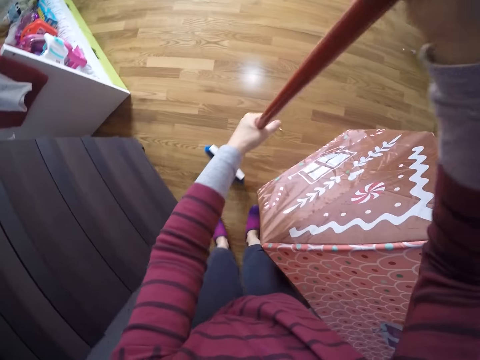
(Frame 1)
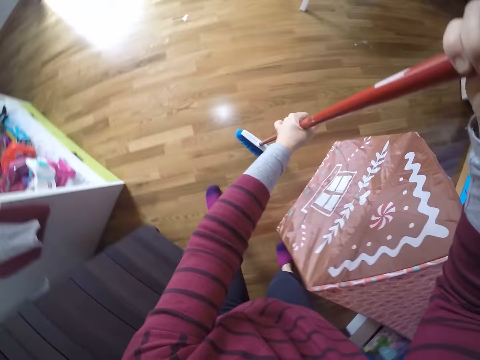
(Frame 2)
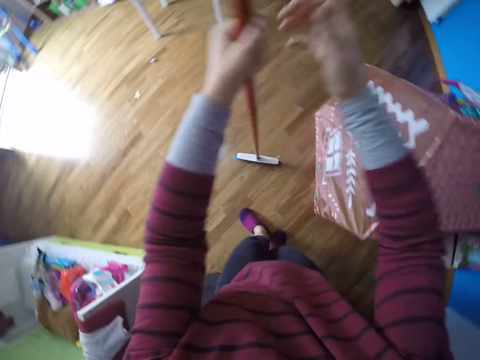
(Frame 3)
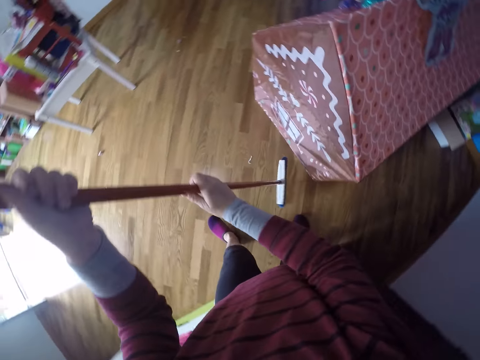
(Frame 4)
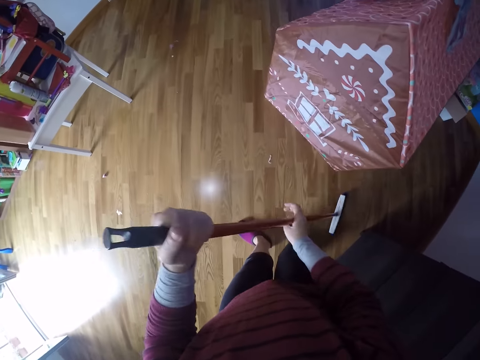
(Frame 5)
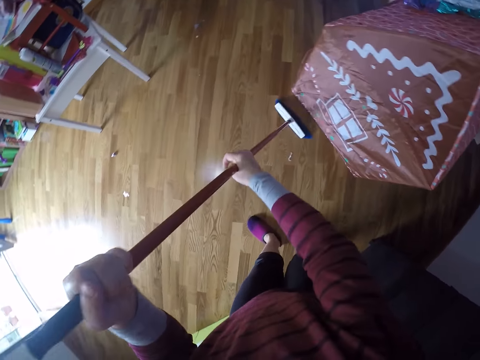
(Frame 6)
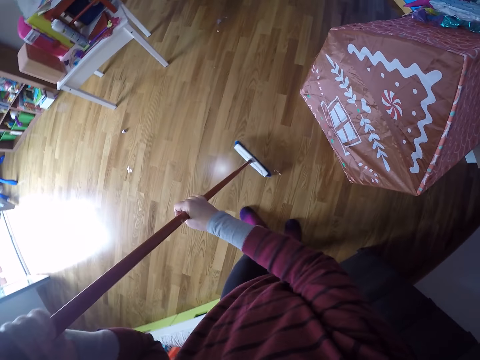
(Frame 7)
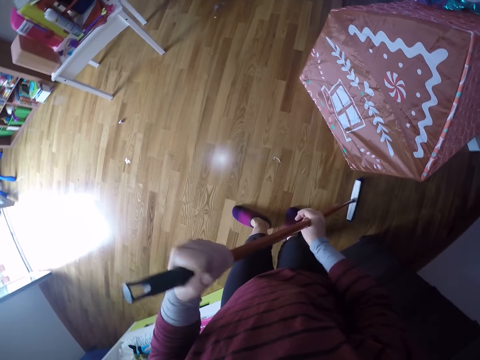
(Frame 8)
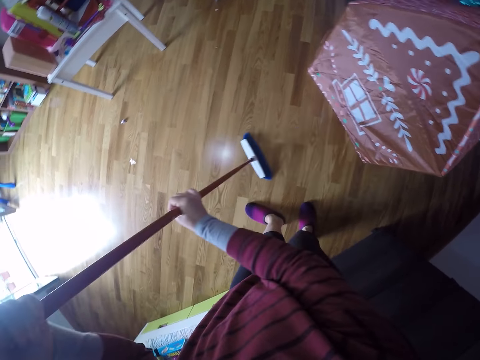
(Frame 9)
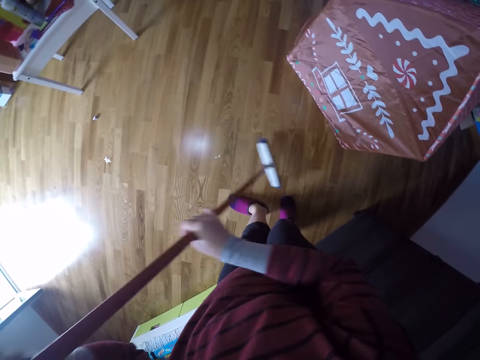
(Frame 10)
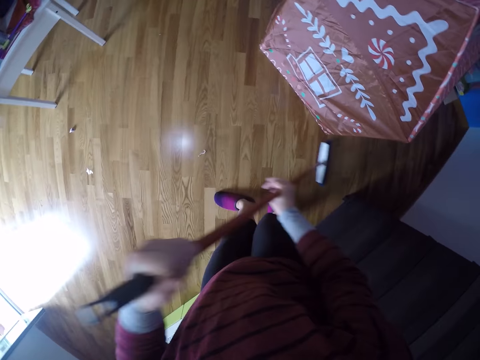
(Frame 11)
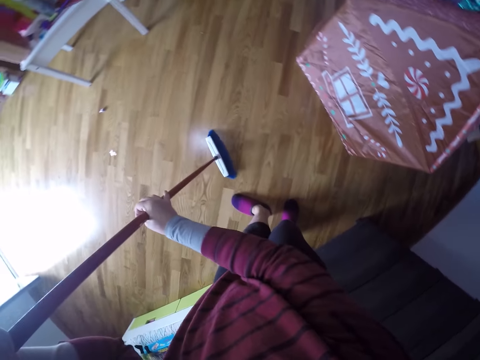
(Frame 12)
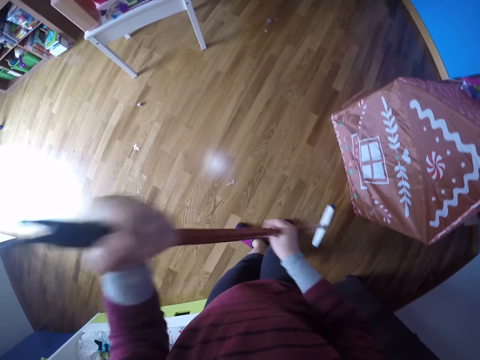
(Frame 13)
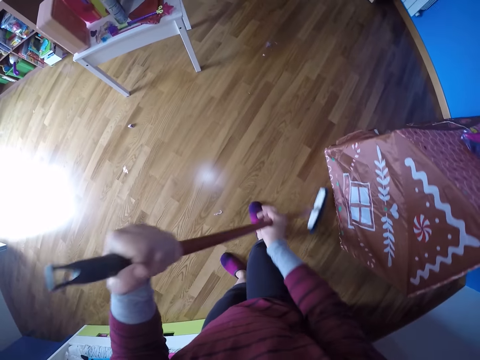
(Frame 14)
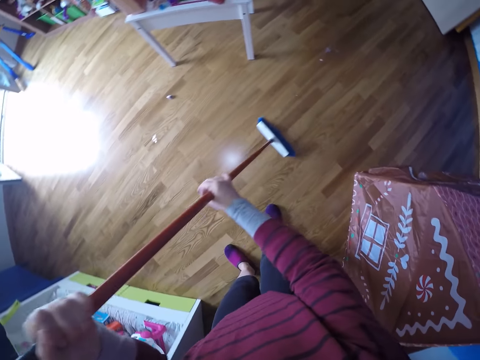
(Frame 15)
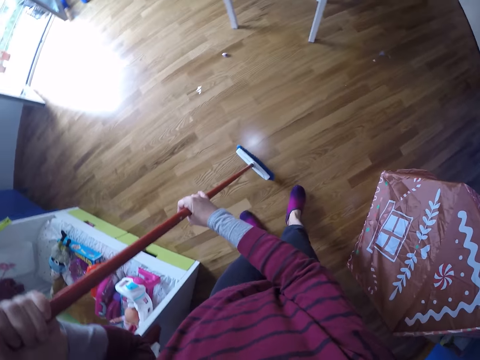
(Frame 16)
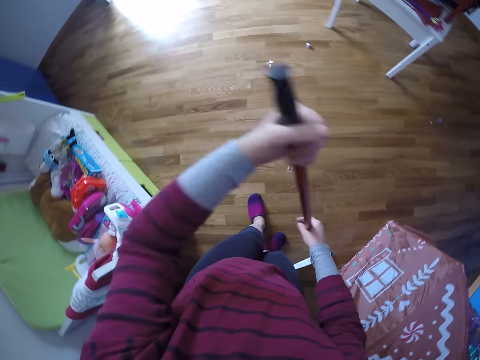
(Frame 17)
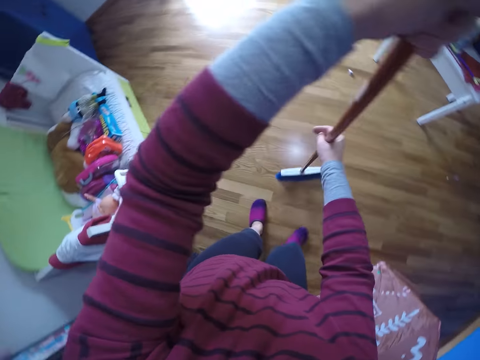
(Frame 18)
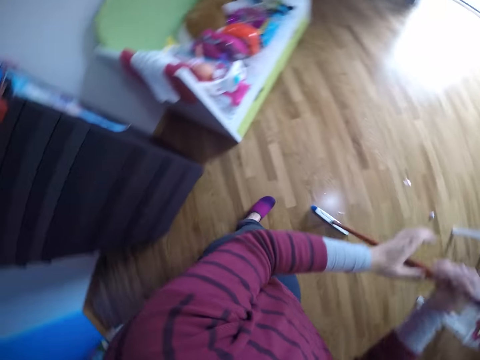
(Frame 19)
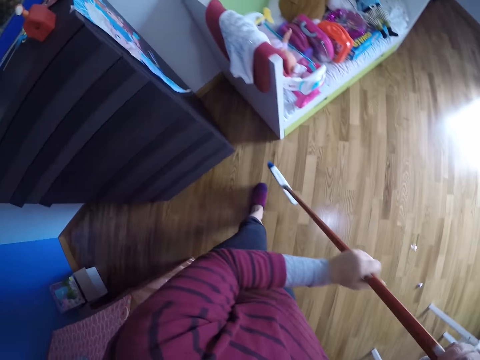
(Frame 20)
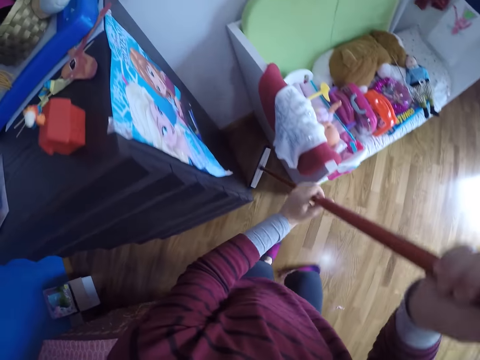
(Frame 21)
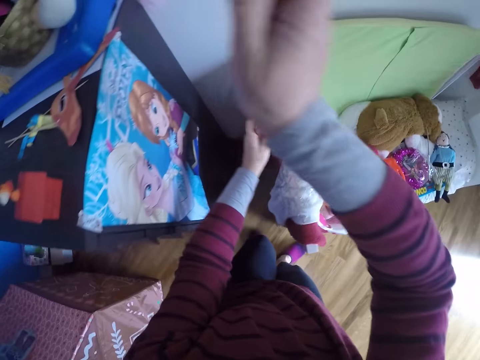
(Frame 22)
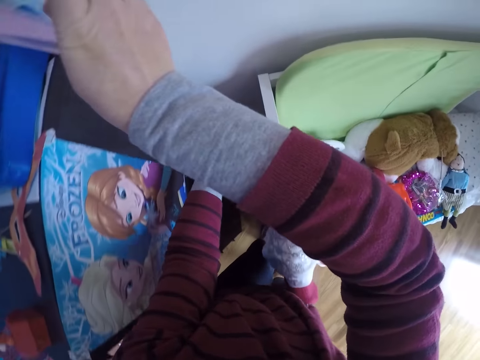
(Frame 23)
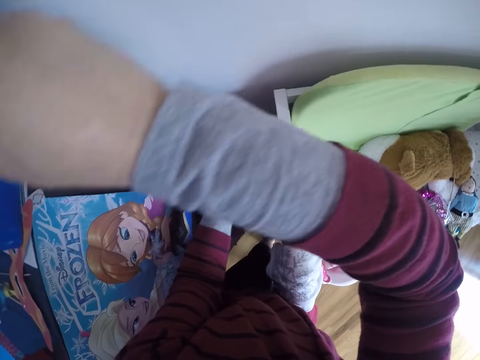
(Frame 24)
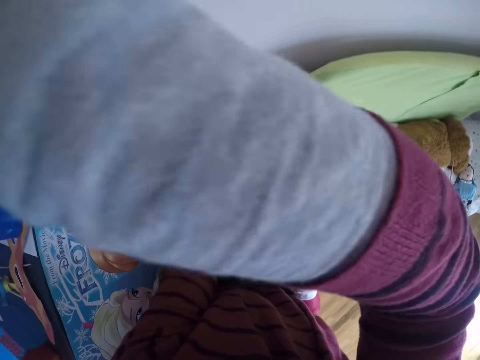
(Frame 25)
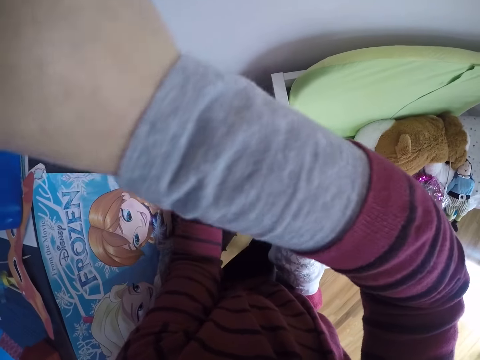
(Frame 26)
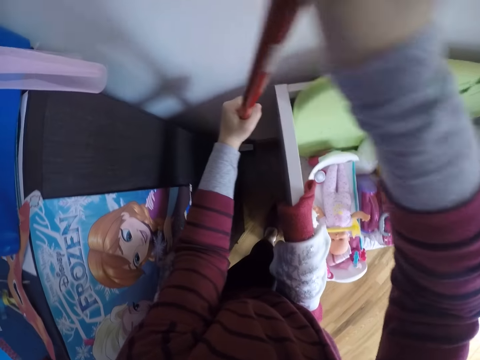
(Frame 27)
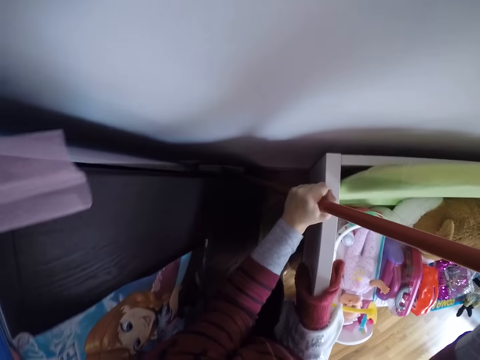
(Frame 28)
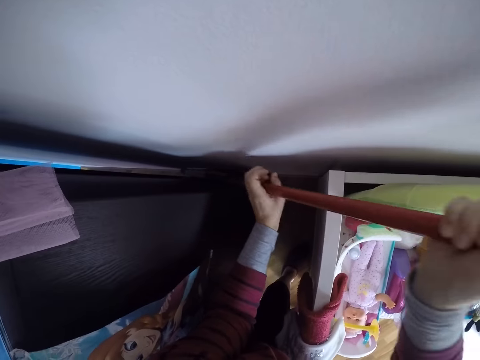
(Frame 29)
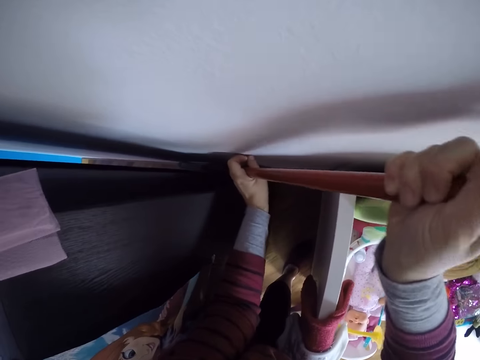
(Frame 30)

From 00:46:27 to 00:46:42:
The camera wearer moves around. They sweep the house with the long handled broom. They turn around. They sweep the house with the long handled broom.

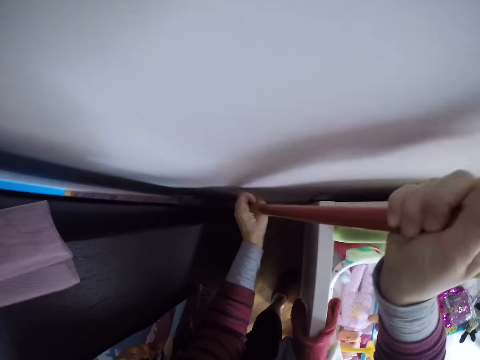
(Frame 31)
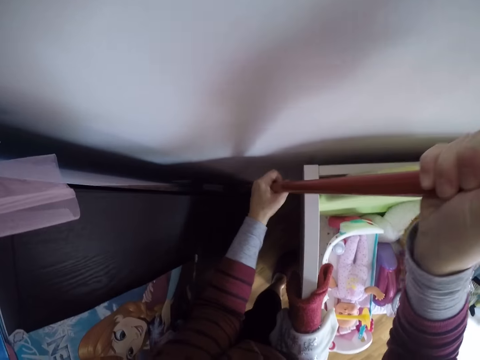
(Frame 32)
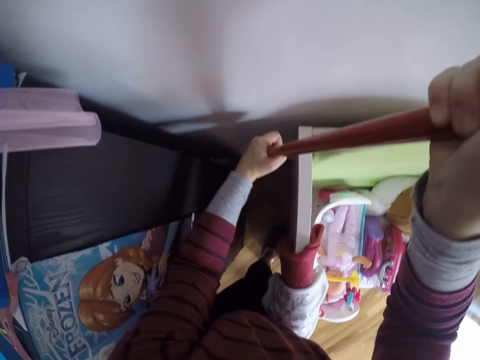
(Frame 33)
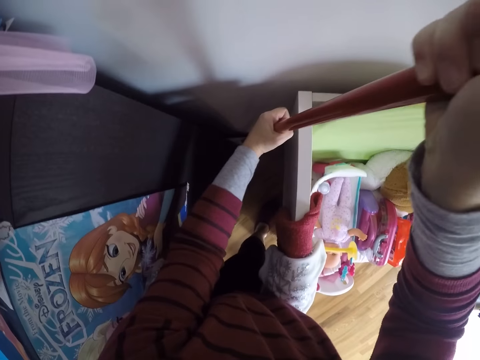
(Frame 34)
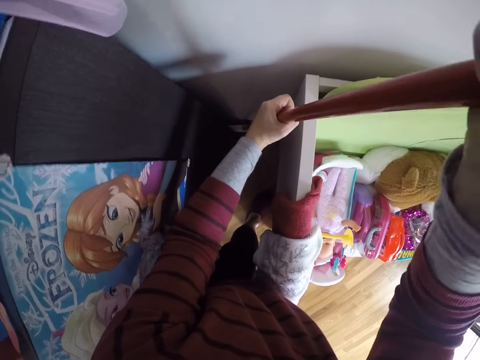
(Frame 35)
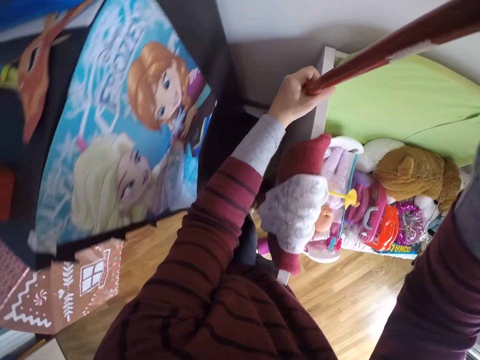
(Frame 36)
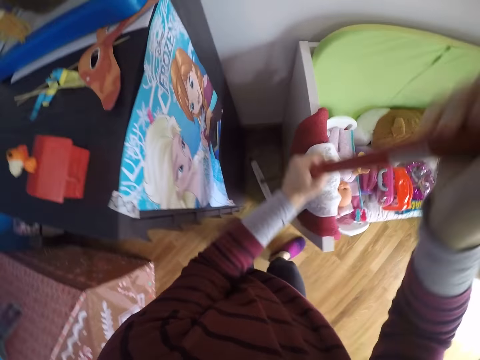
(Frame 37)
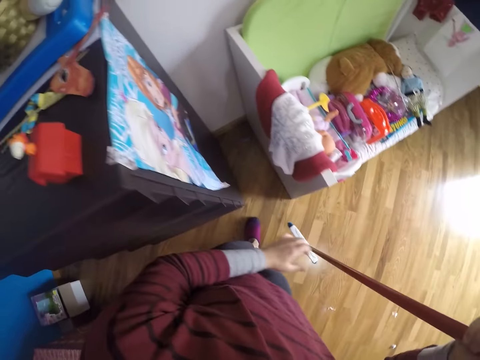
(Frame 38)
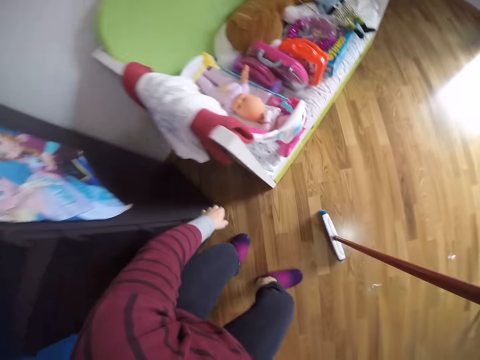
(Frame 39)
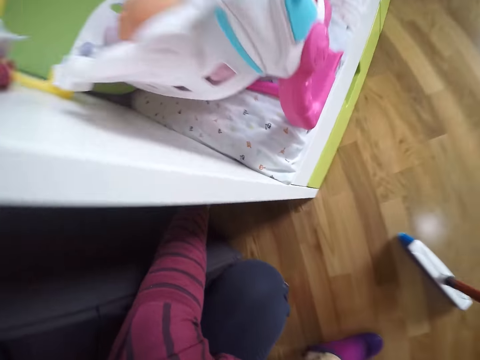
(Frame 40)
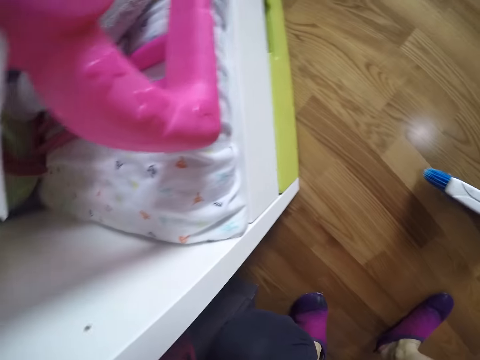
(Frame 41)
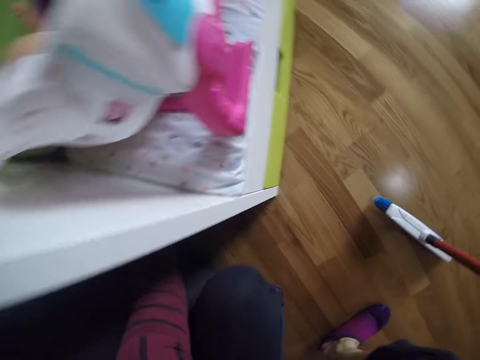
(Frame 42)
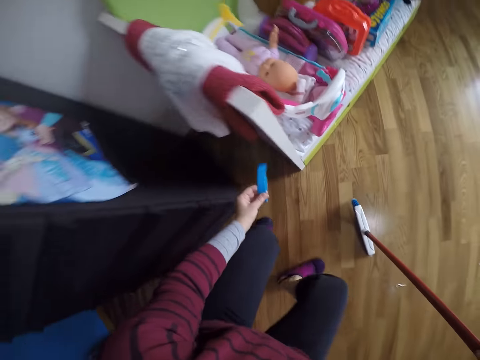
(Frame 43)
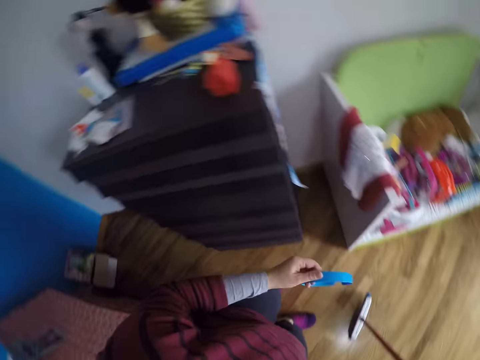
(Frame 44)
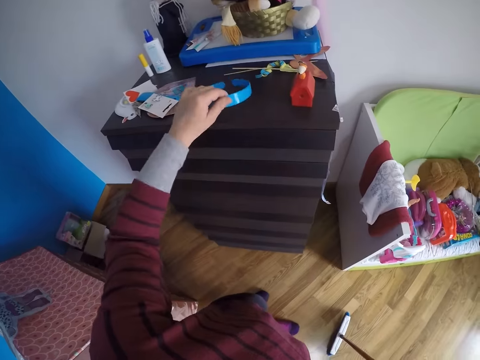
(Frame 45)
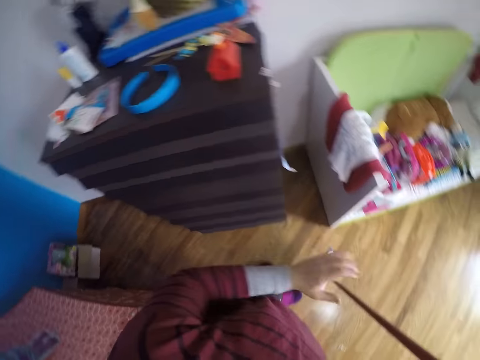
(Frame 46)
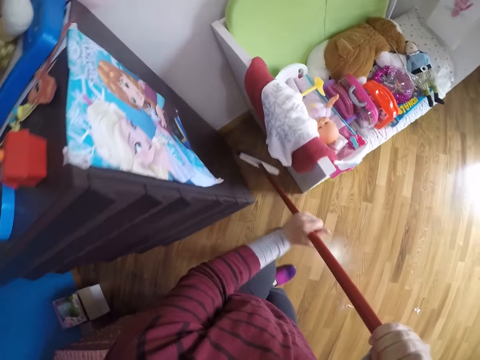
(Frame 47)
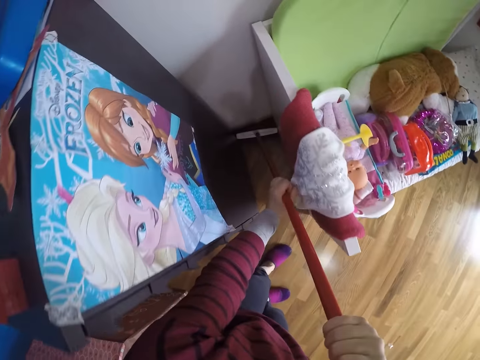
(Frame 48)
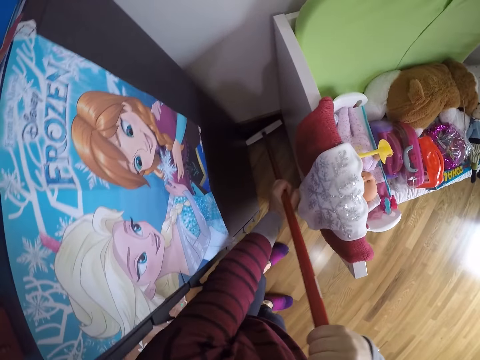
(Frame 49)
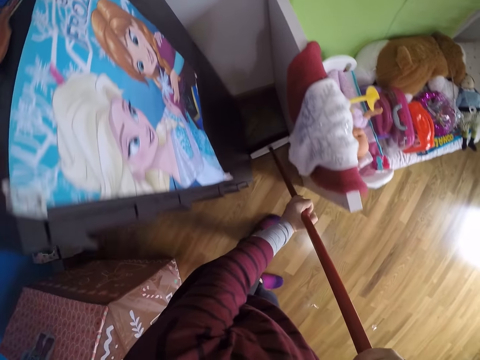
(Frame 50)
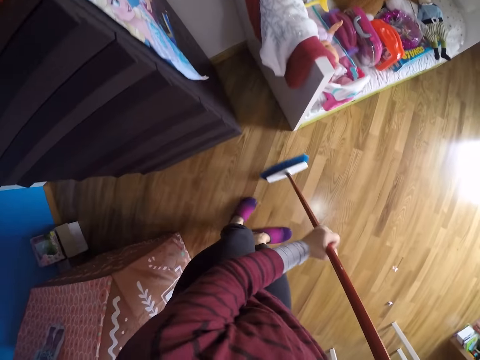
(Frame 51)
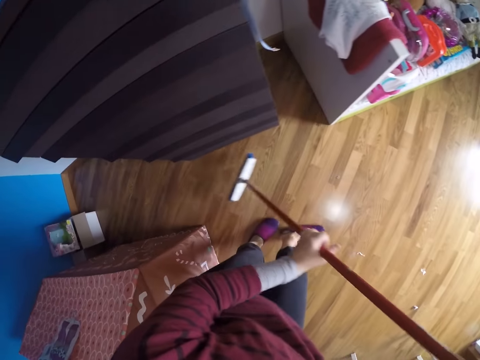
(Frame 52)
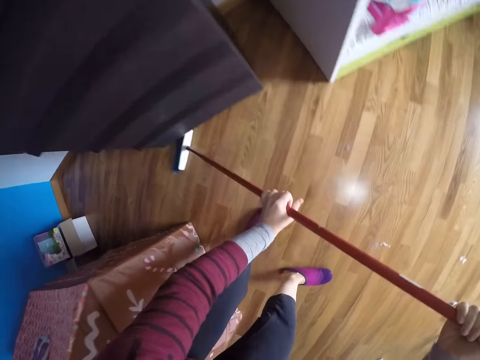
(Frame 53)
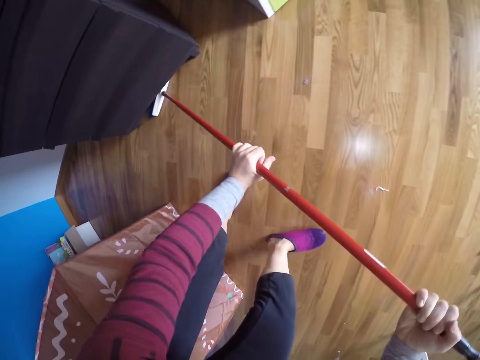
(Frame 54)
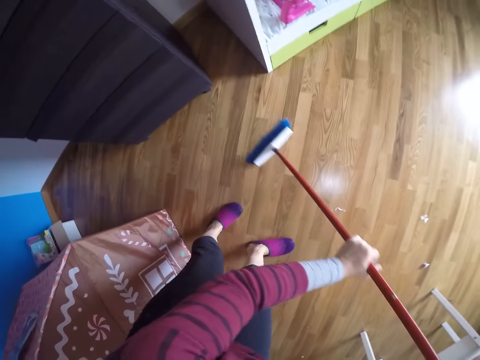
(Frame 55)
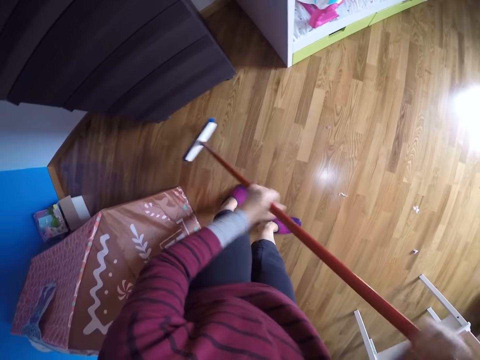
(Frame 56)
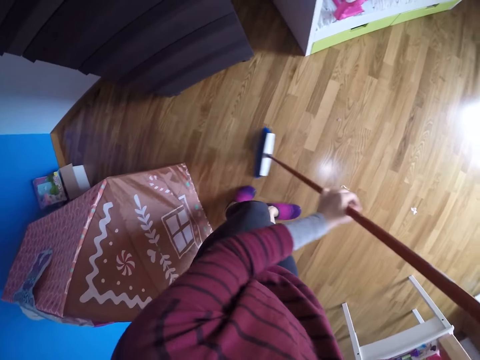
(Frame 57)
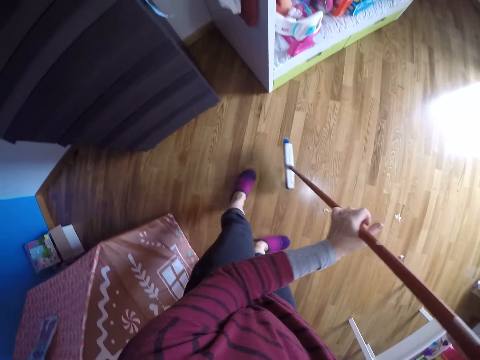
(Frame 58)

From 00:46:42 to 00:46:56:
The camera wearer transfers a plastic headband from the floor of the room to the top of a drawer with her left hand. She squats and stands up. She sweeps the floor of the room with the floor brush or long handled broom in both hands. She moves the broom forward.
